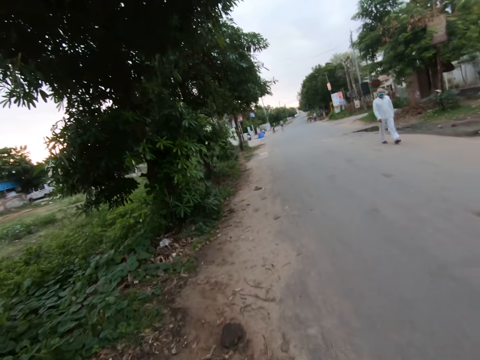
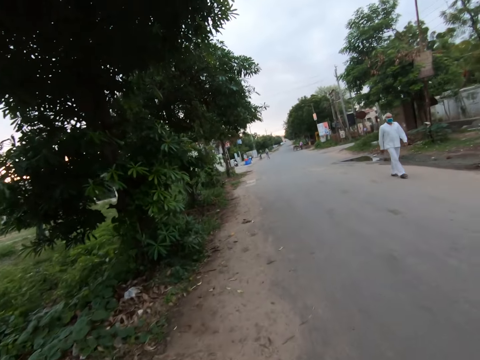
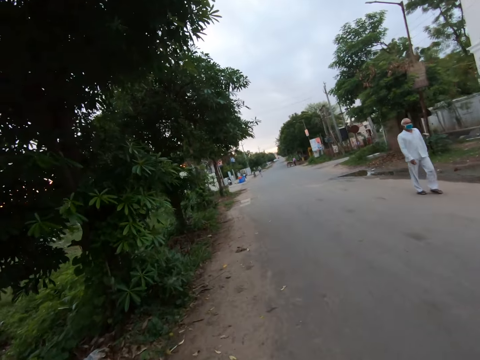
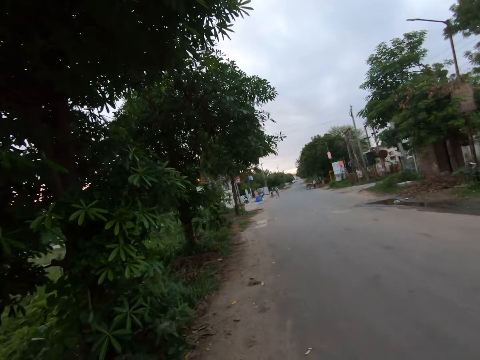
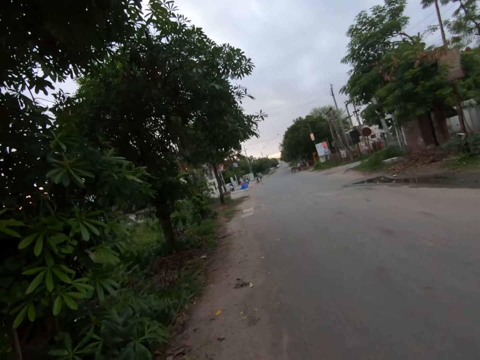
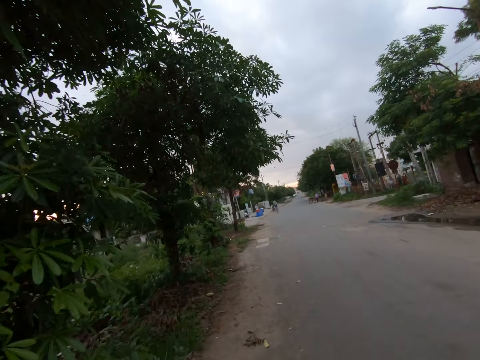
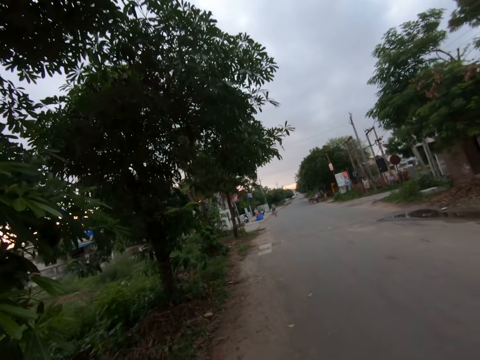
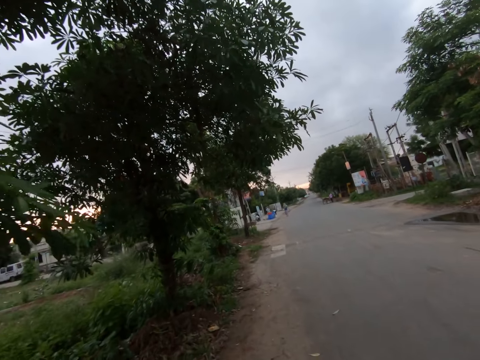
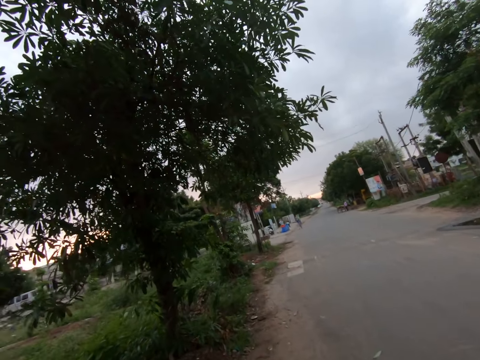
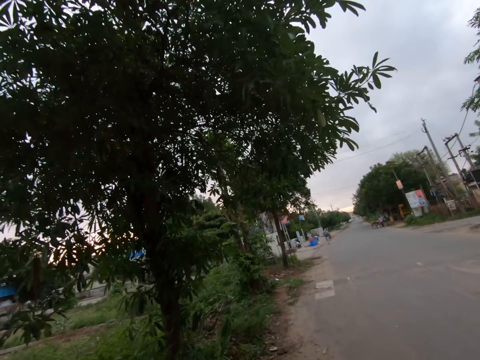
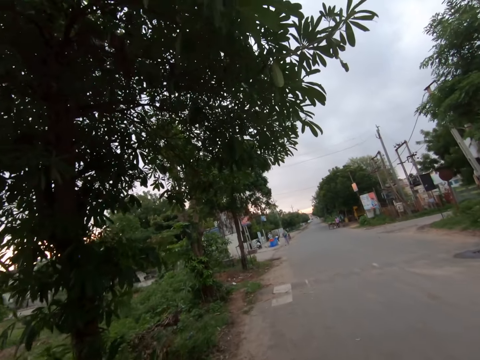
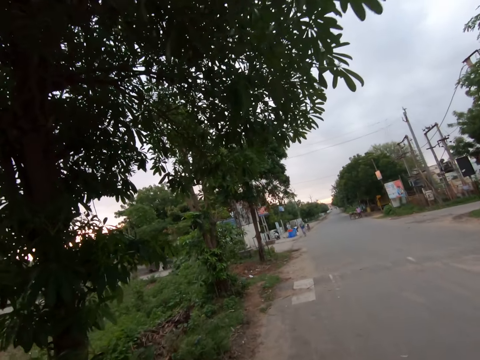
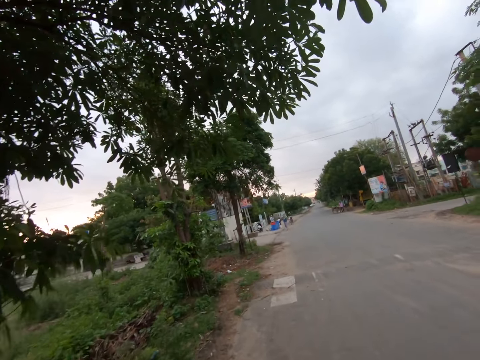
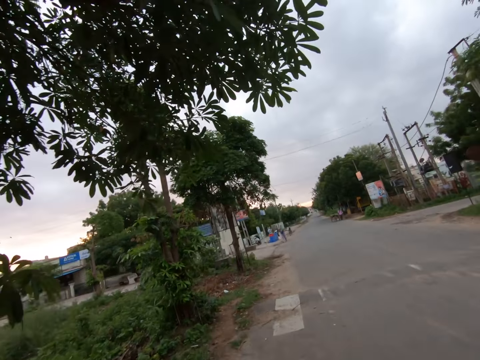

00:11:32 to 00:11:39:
The camera wearer walks past a man.

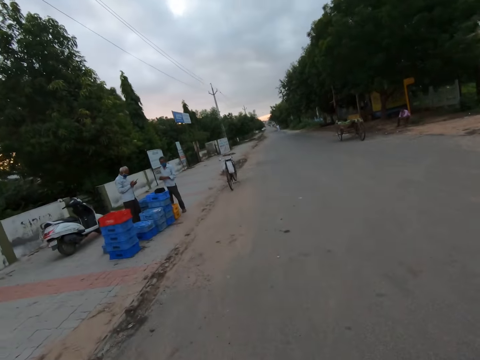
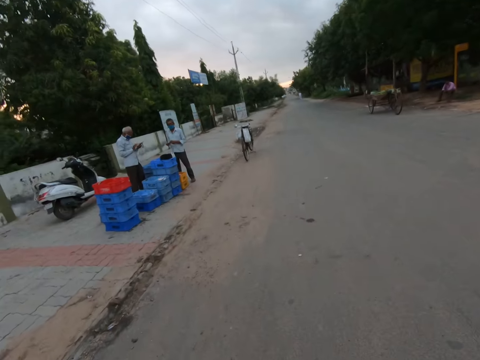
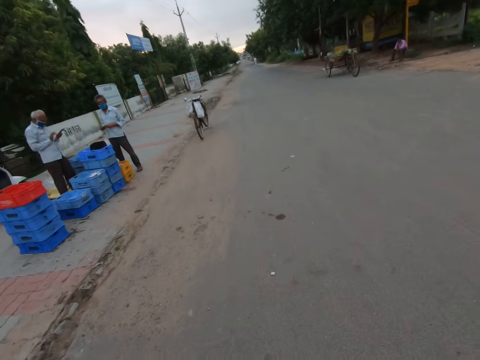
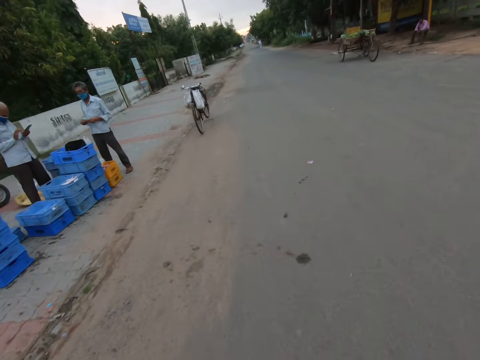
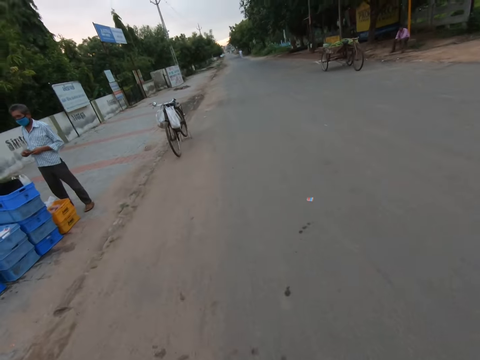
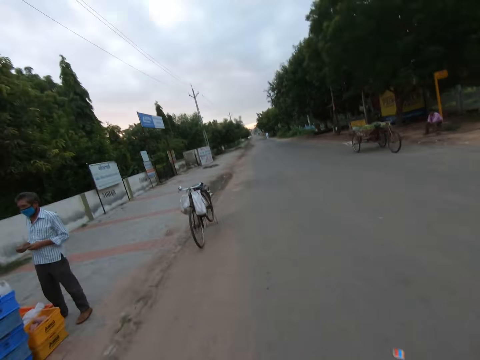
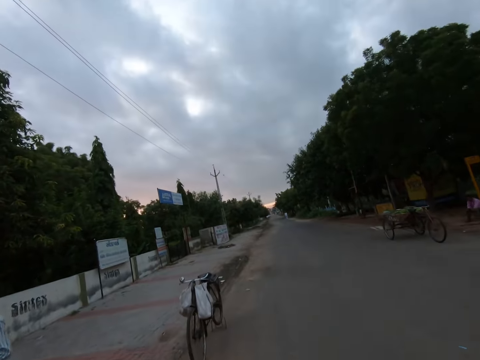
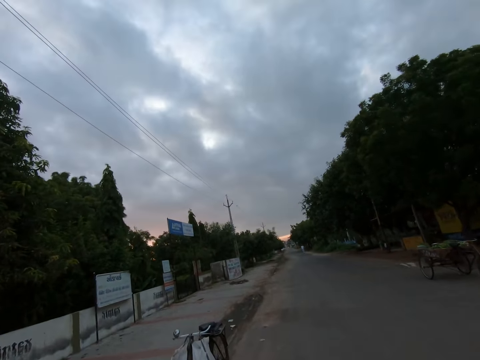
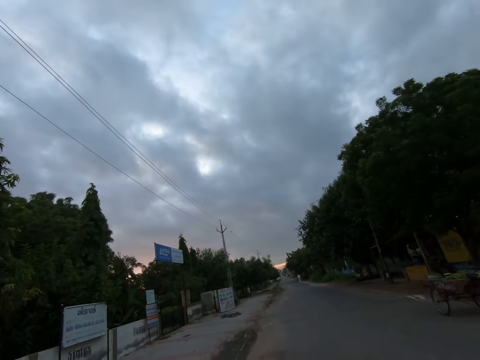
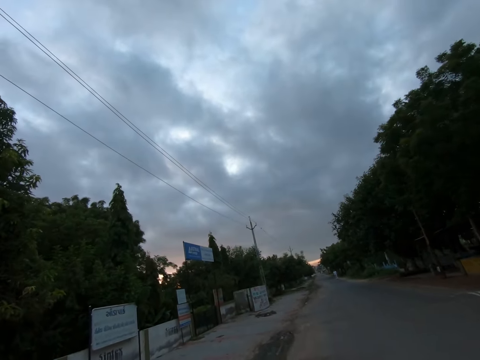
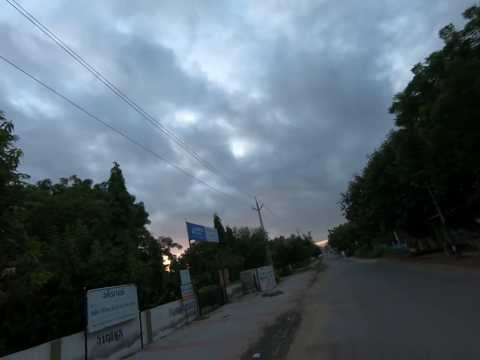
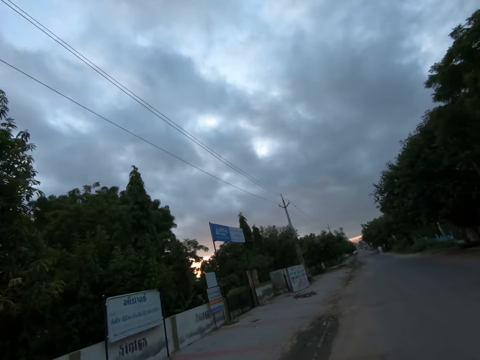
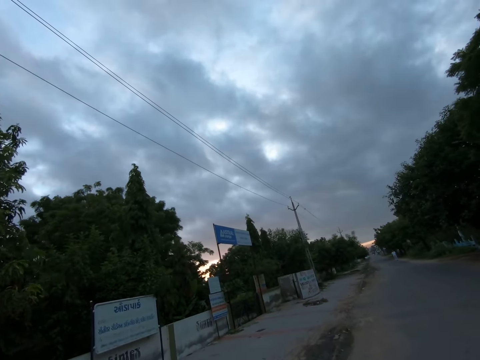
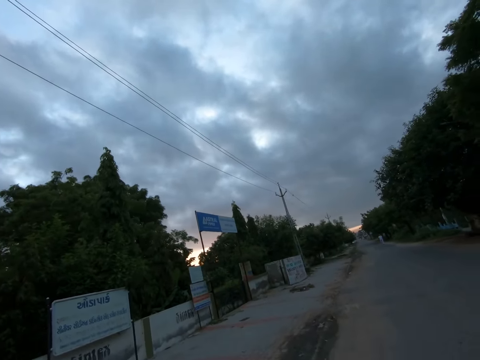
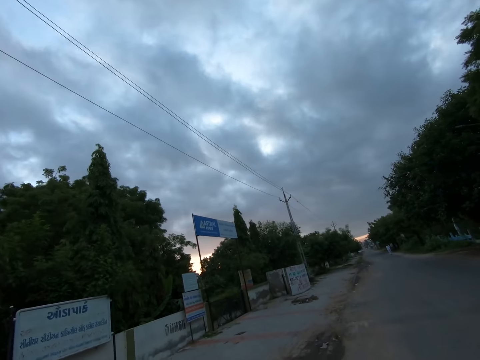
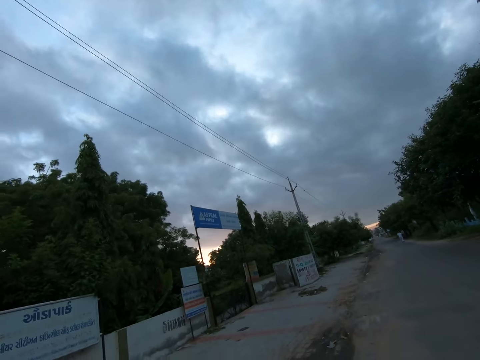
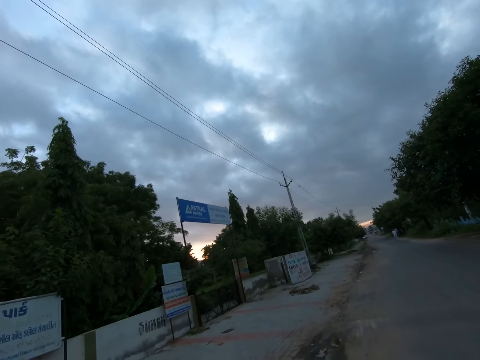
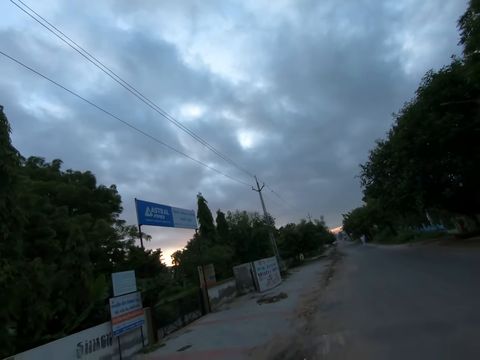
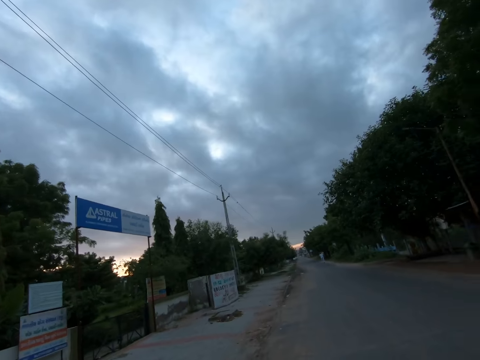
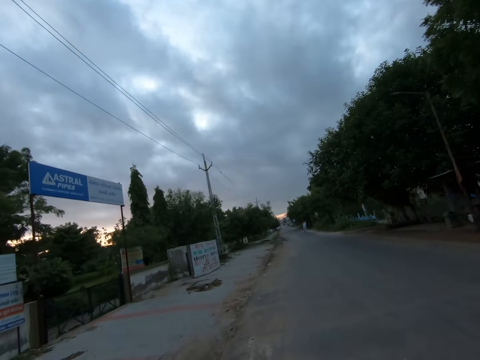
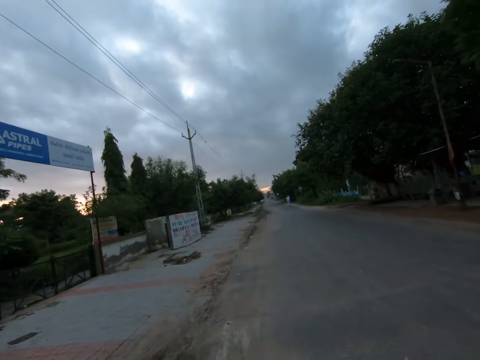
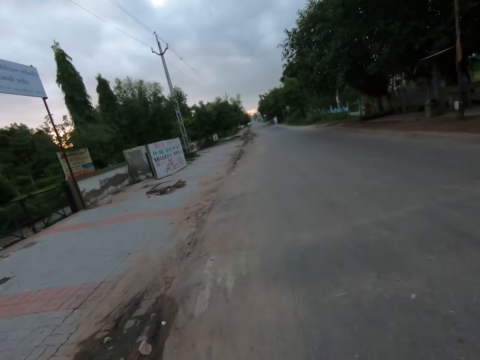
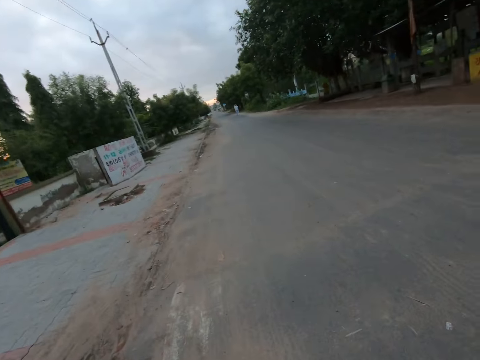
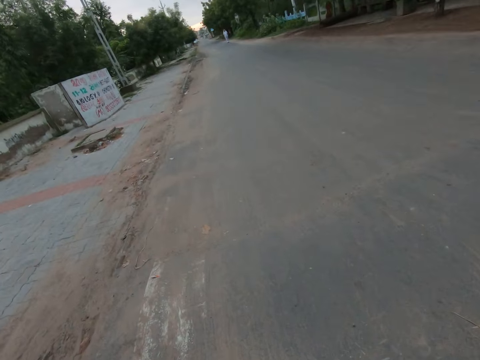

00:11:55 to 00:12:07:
The camera wearer walks past a man. They walk past another man.

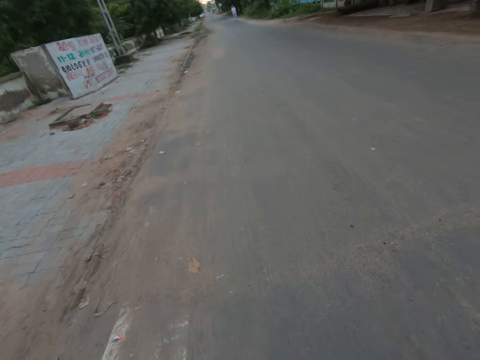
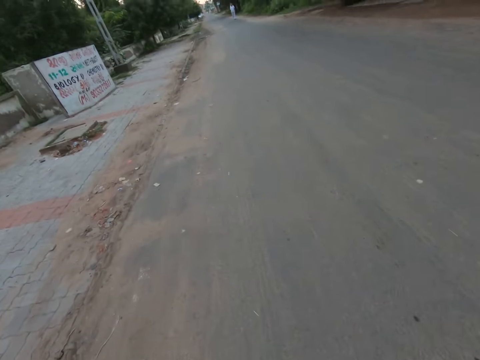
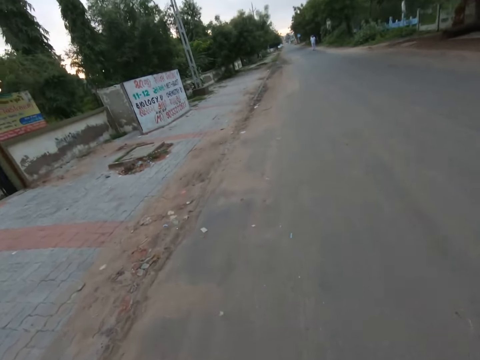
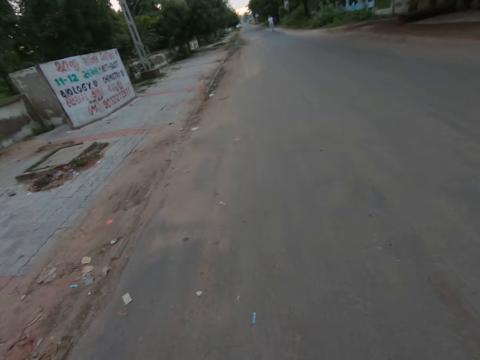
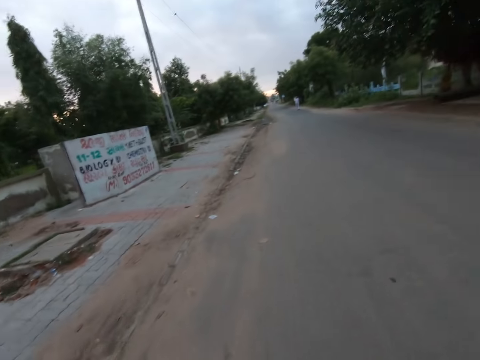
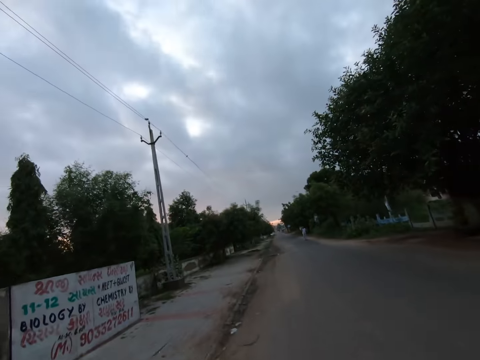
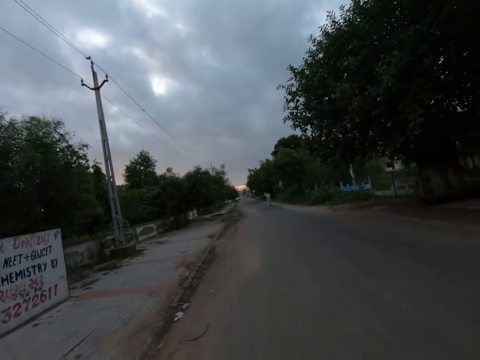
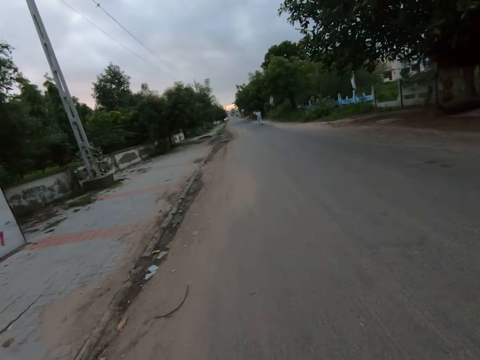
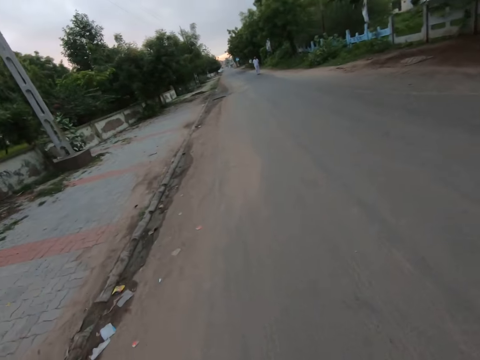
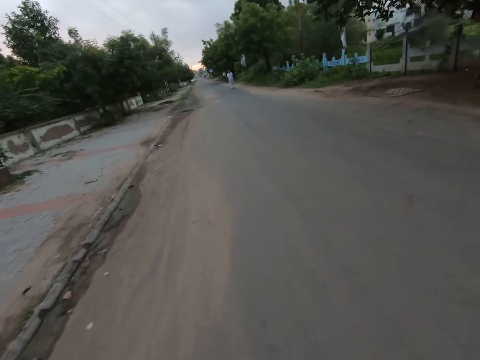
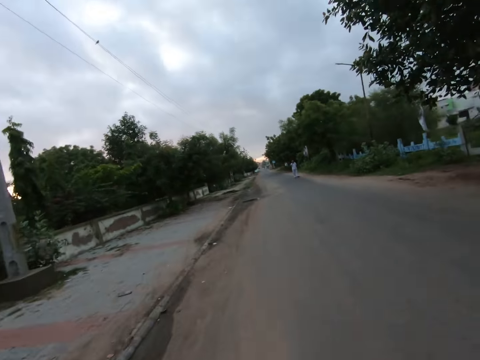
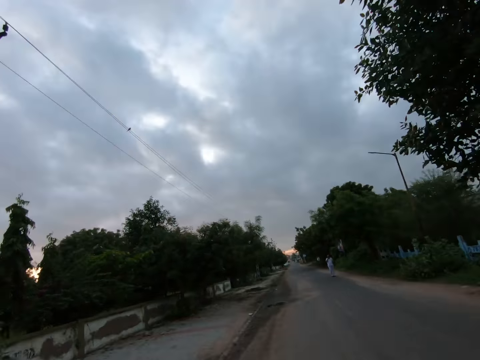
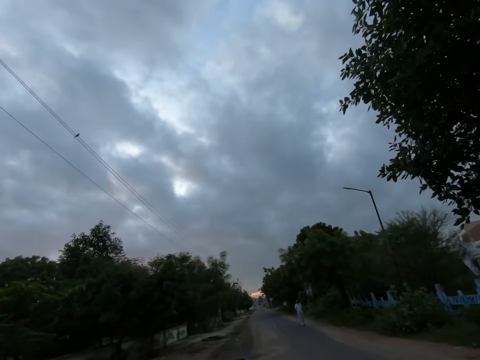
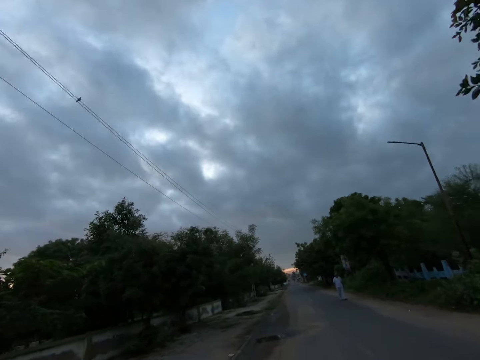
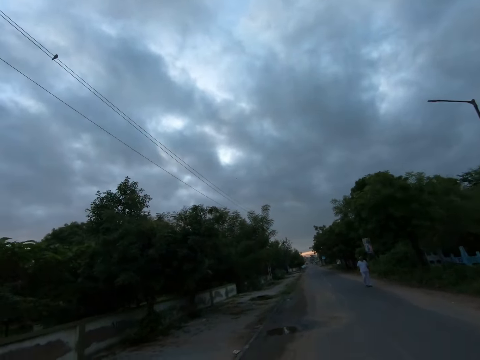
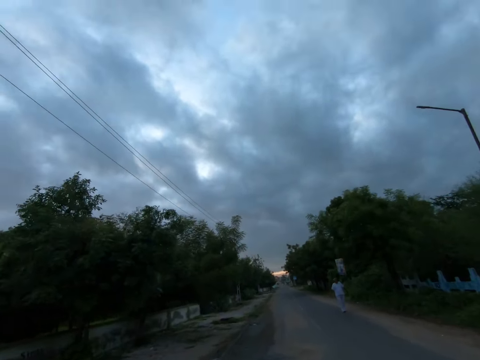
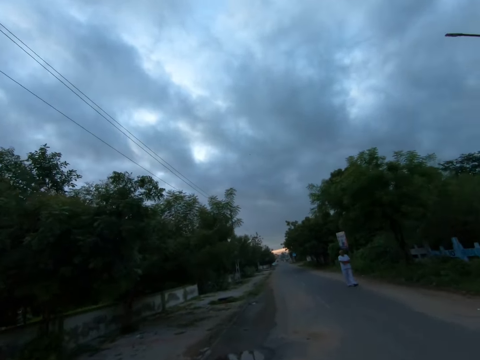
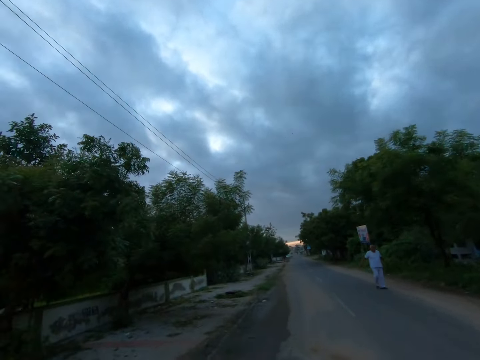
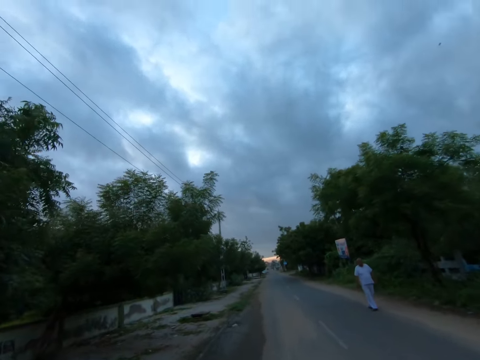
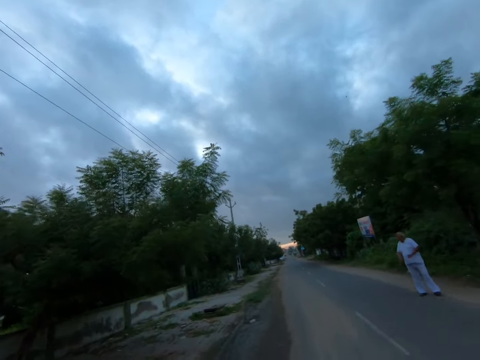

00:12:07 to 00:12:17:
The camera wearer jogs on the road.
